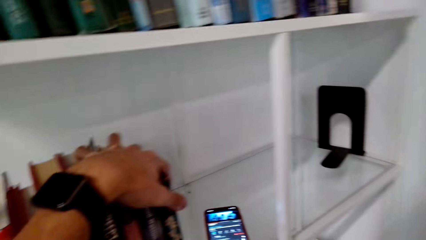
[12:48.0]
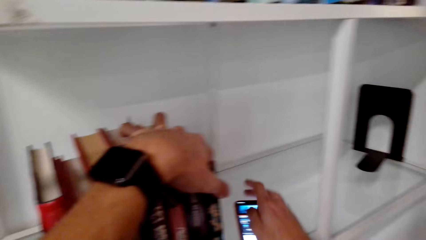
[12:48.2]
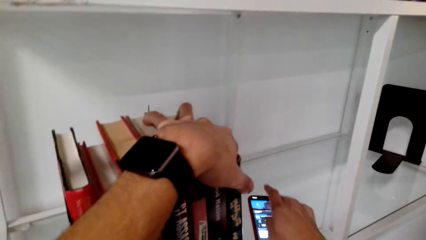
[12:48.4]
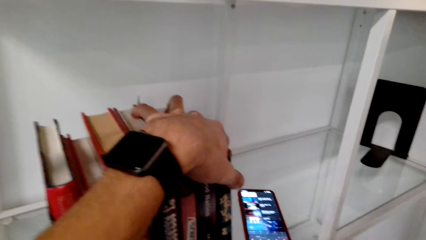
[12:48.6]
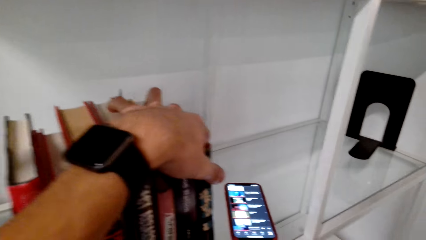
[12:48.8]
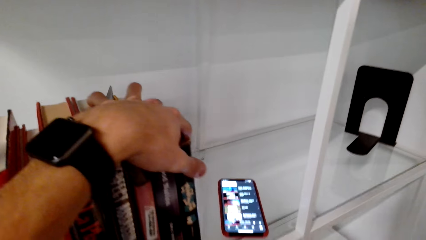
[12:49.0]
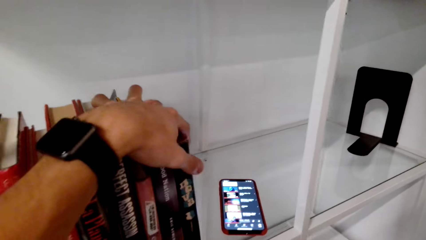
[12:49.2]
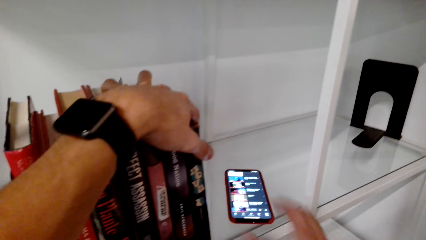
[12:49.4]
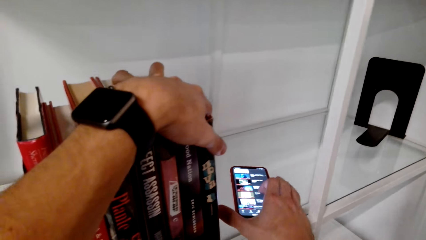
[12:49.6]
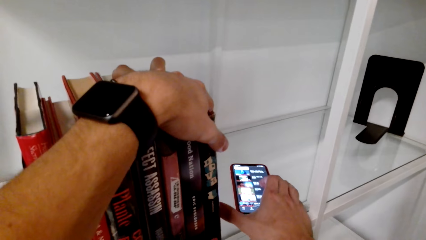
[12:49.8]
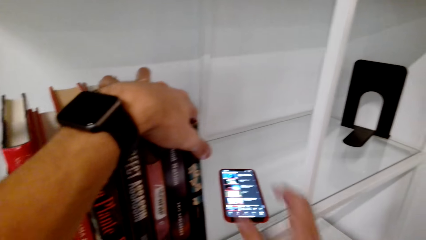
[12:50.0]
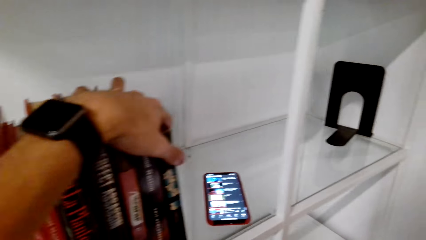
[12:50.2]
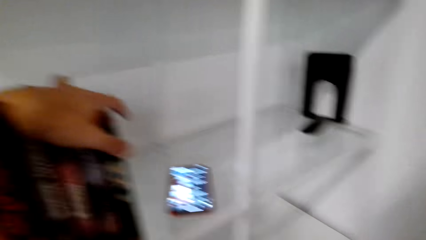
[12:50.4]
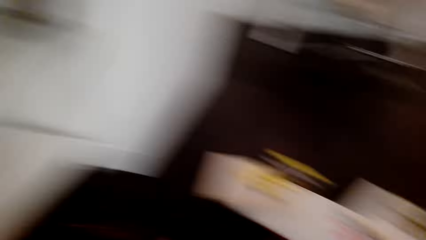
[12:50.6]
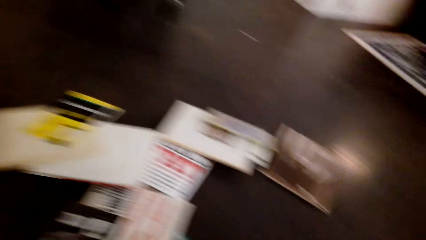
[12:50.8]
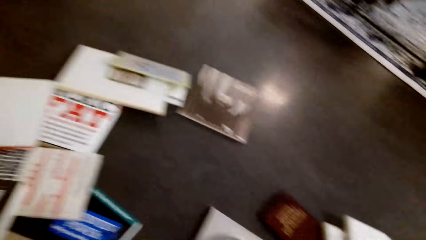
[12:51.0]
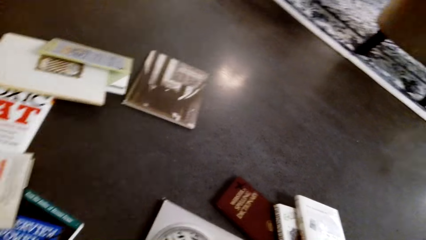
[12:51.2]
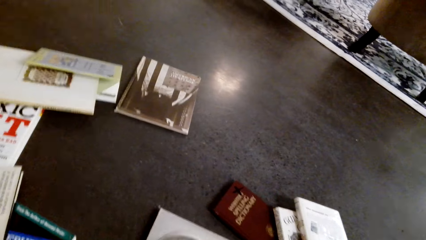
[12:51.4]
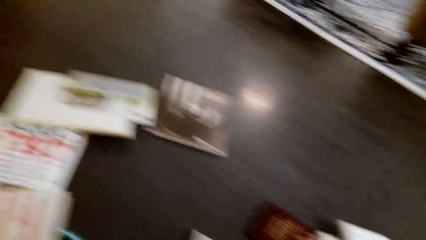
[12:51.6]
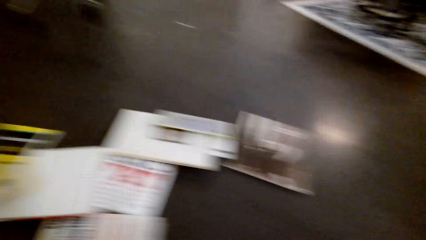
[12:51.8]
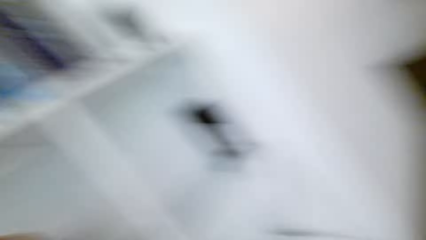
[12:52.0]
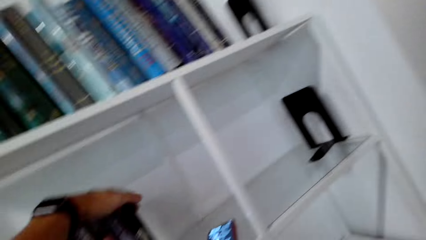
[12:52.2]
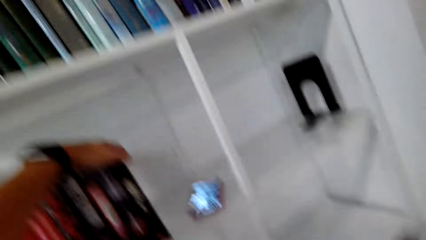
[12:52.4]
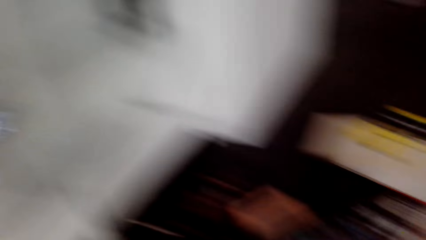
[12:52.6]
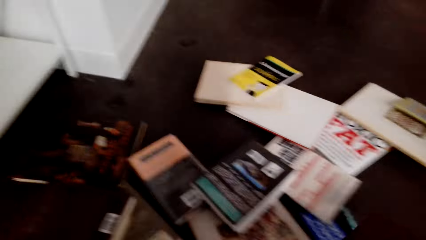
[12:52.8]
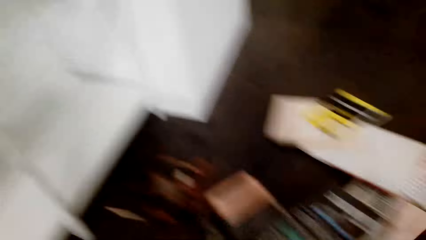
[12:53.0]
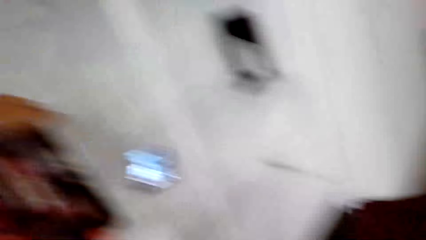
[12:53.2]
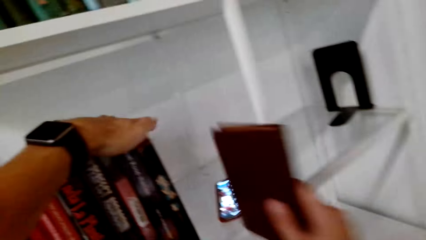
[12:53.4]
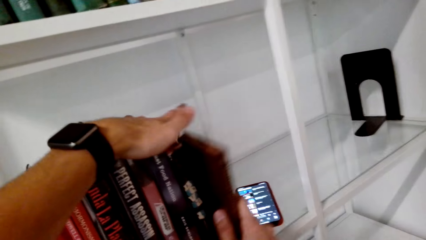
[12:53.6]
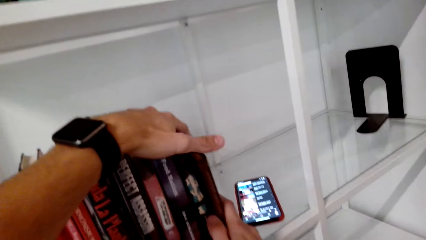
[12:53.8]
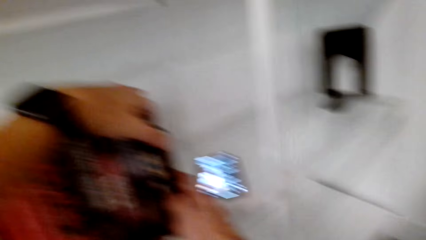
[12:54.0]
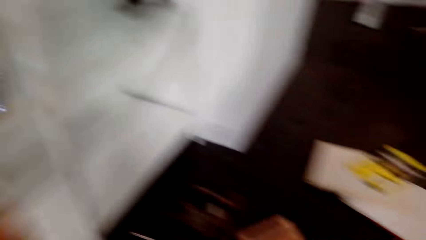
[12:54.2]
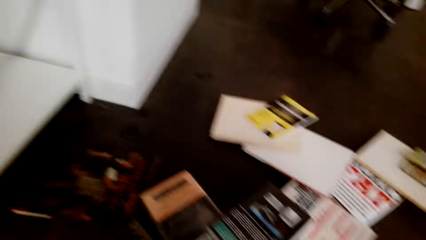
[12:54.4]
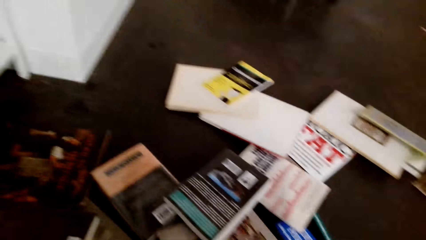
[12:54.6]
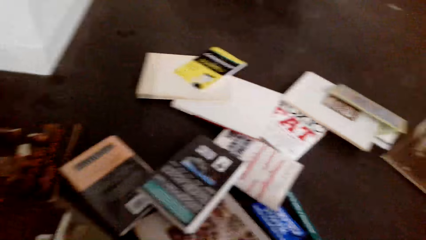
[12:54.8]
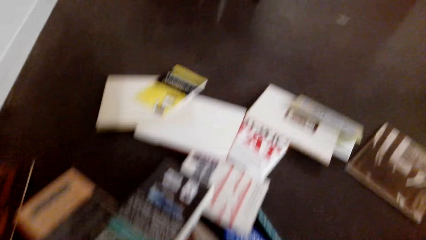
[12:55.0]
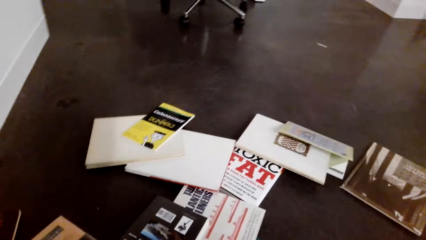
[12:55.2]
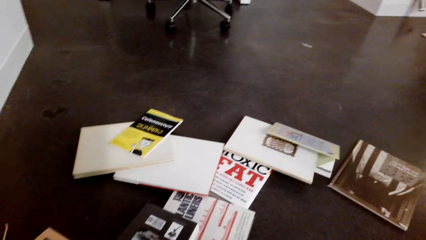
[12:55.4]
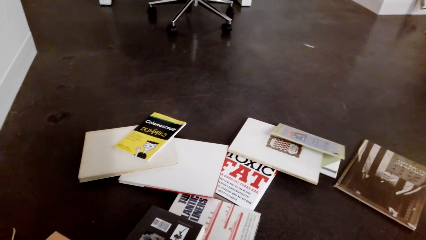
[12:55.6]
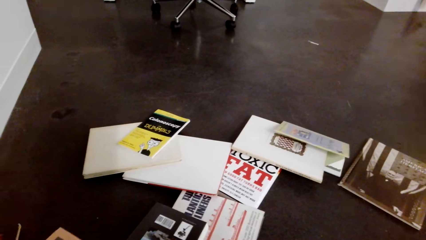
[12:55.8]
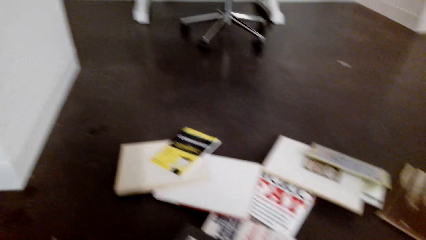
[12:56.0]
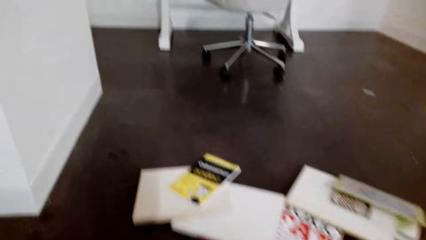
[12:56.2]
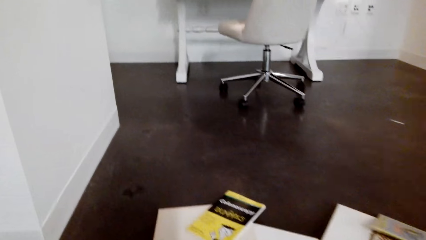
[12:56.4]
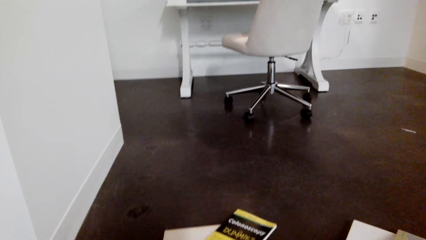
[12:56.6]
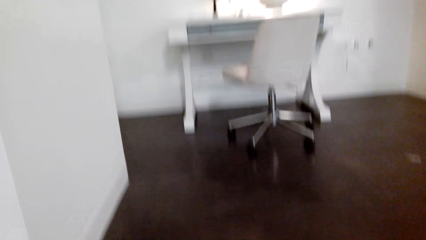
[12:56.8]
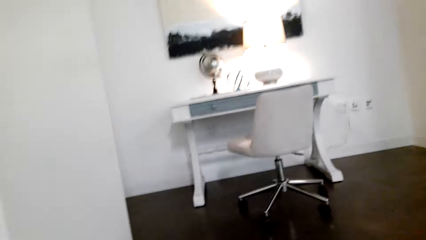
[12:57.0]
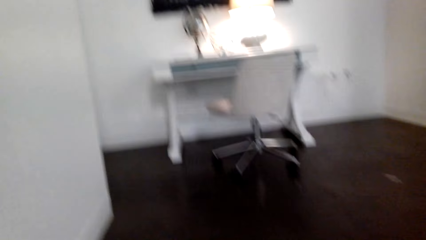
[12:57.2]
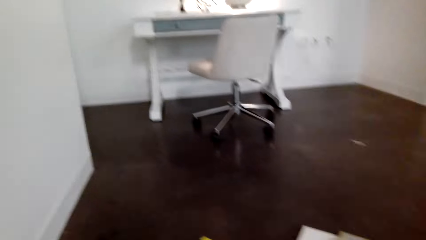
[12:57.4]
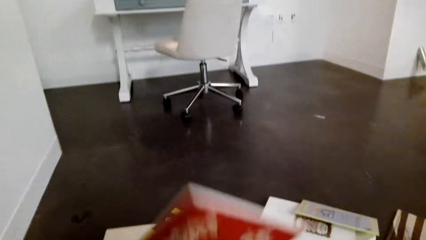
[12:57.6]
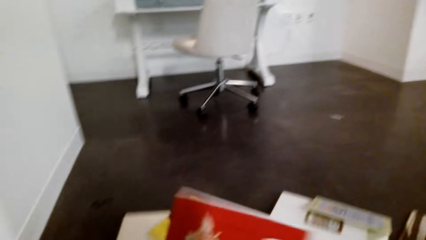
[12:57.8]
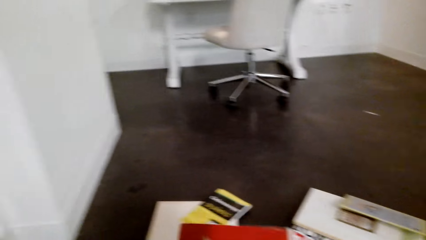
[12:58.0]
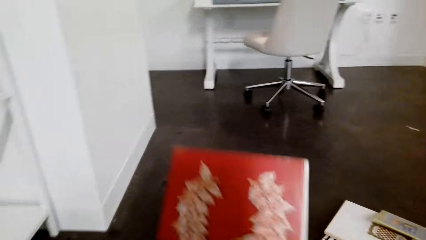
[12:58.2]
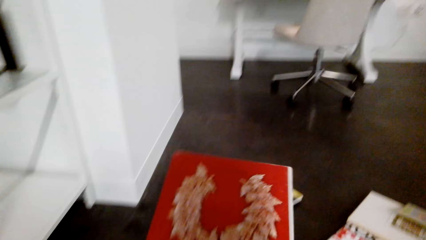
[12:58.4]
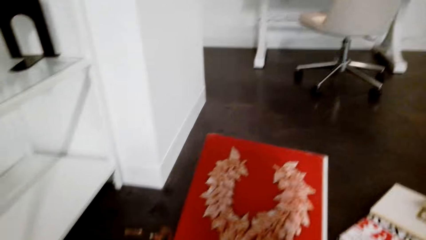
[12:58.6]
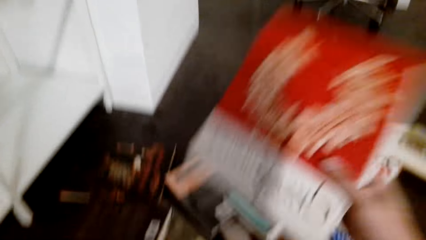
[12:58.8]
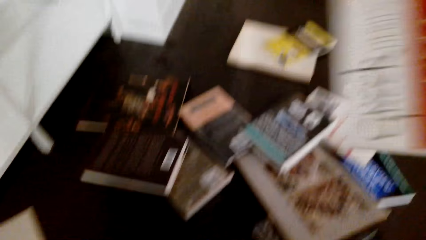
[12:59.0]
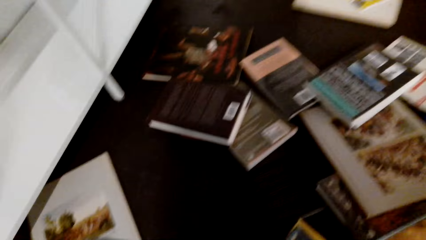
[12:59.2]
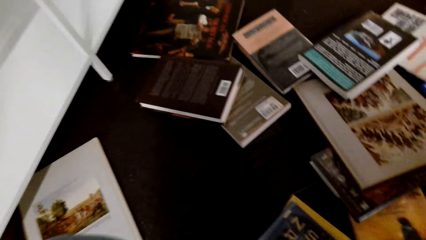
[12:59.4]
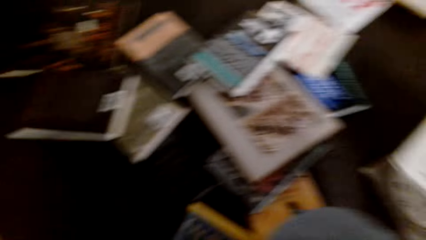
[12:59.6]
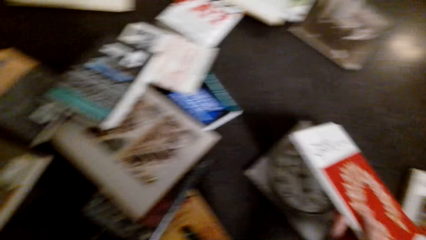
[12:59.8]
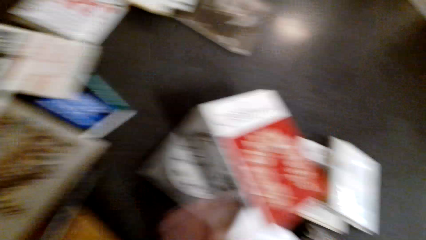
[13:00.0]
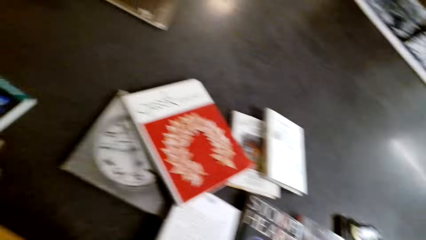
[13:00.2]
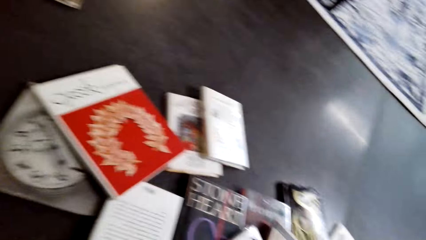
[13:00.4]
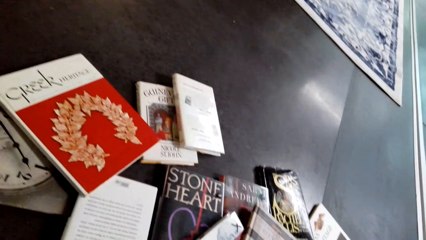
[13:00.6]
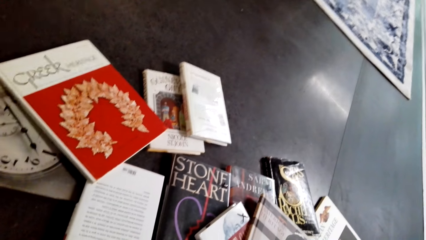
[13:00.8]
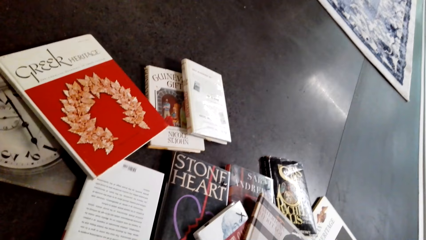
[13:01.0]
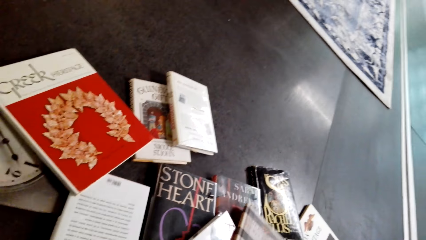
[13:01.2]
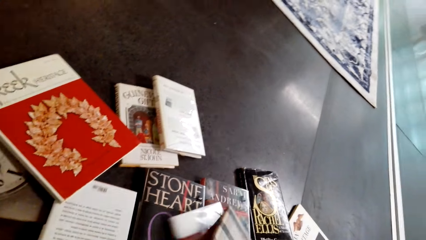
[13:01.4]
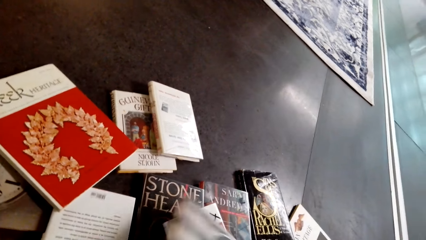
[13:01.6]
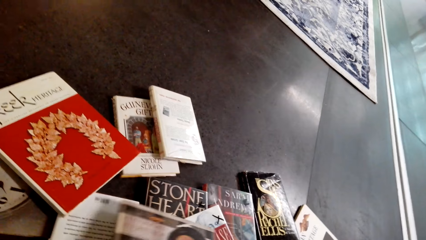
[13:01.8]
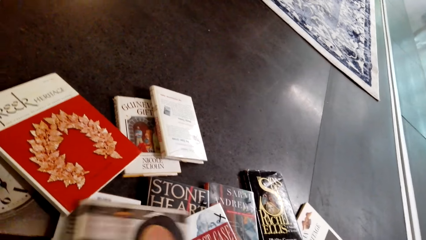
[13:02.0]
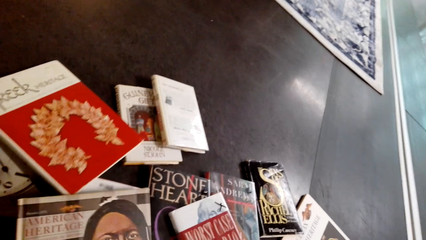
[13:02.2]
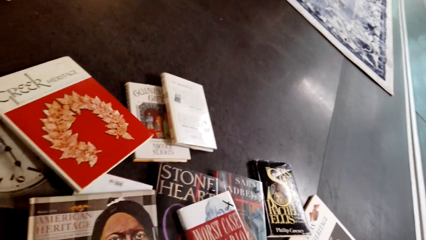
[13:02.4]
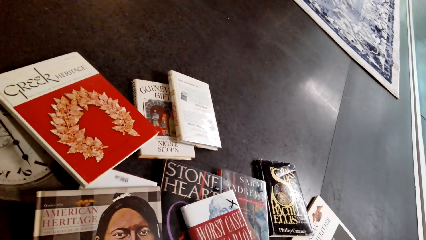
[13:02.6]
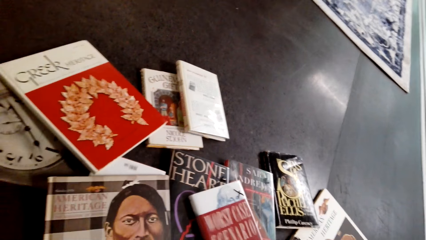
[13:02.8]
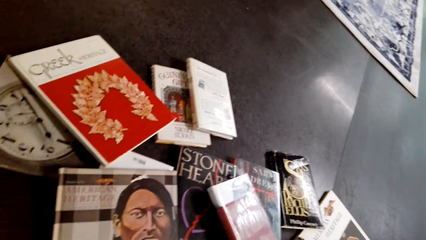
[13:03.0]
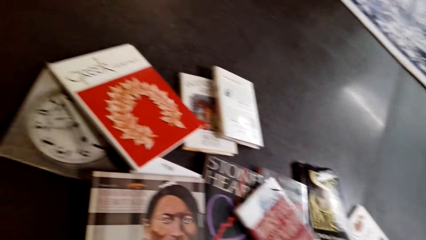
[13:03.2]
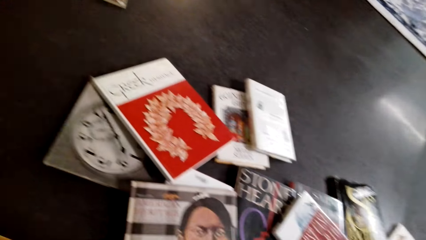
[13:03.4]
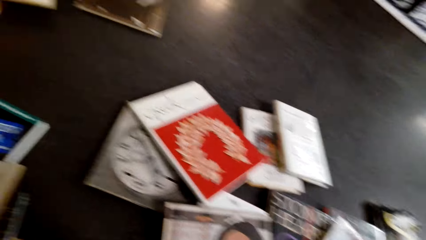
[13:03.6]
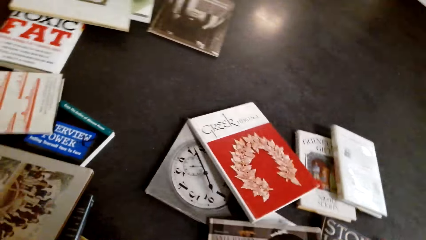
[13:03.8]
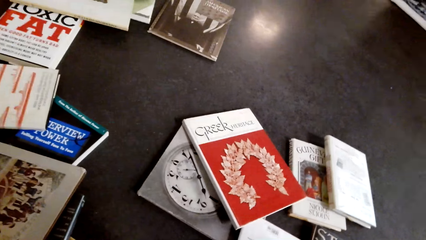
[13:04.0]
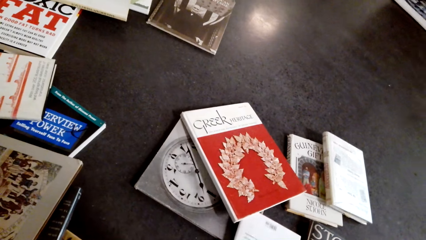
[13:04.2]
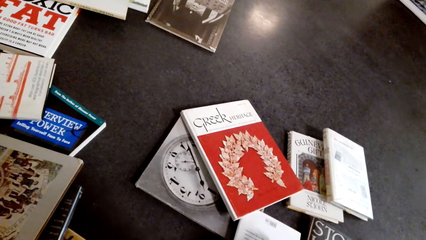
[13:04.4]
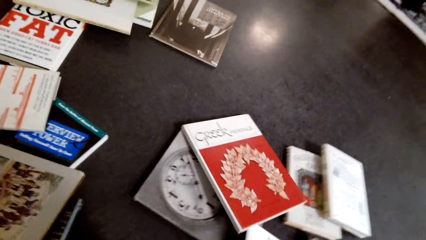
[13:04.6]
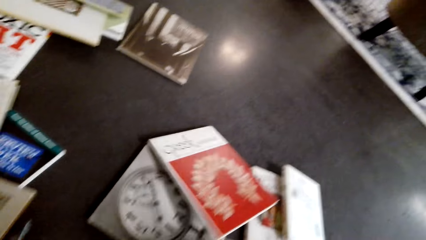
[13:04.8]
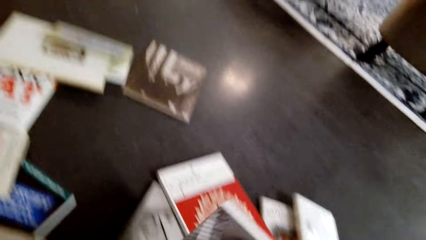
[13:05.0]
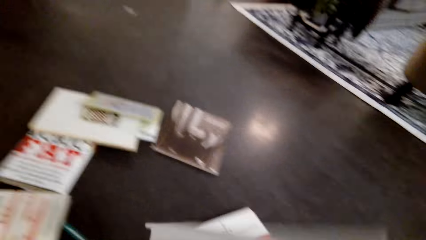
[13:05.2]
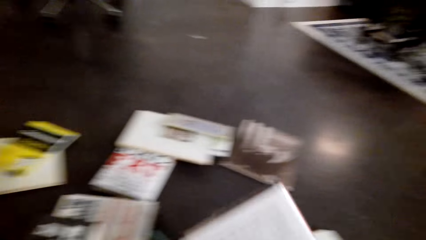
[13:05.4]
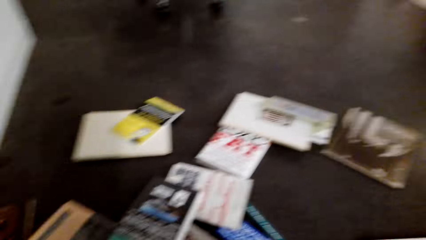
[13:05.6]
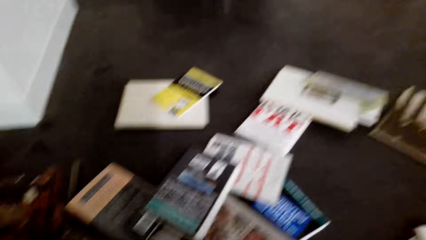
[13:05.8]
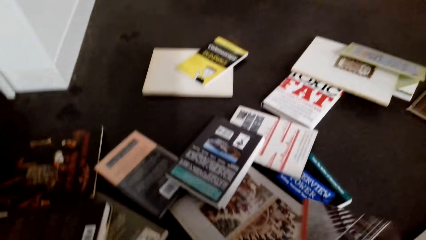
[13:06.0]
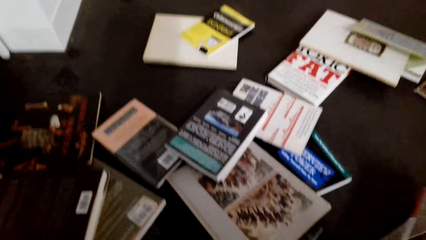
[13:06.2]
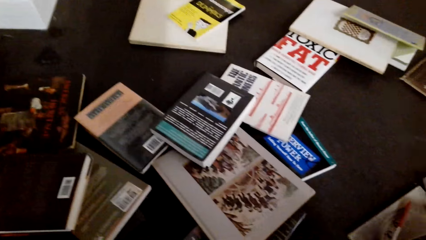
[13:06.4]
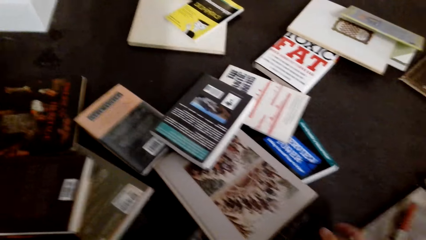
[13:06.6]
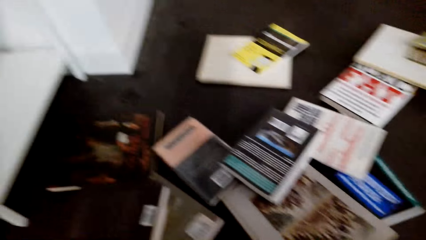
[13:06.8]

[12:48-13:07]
The camera wearer operates the phone. They put the book on the shelf. They pick up the book and put the book down. They pick up a book. They select the books on the floor. They pick up the book. They pick up a book.
